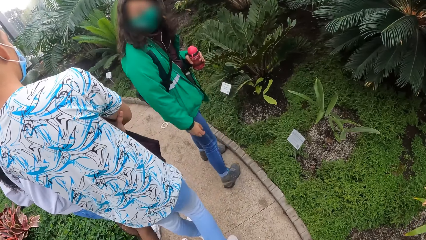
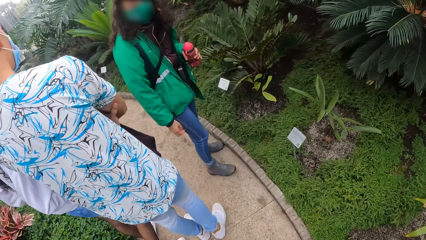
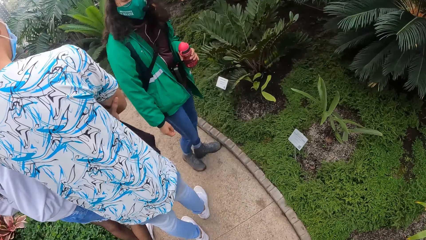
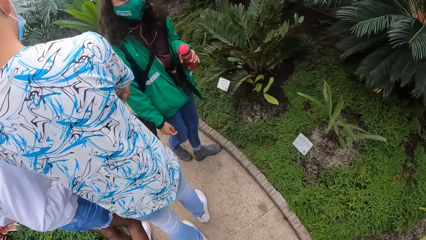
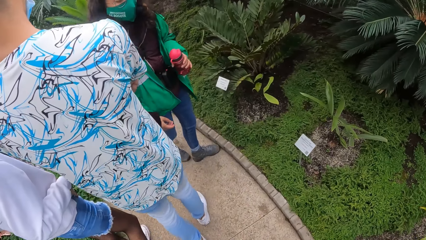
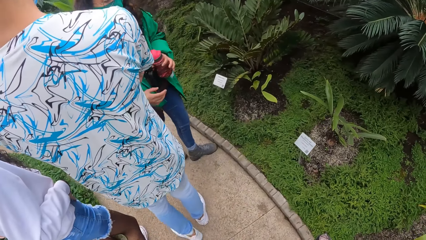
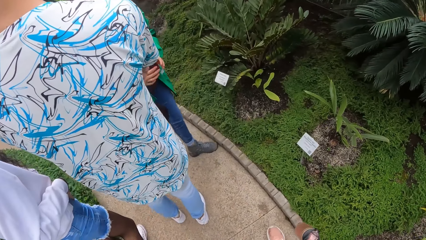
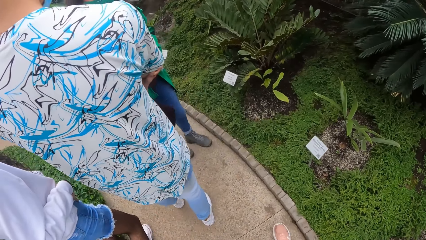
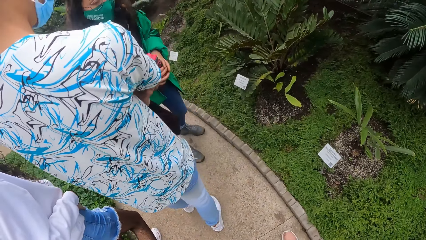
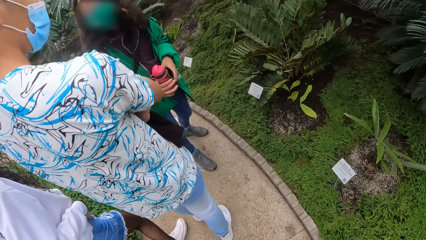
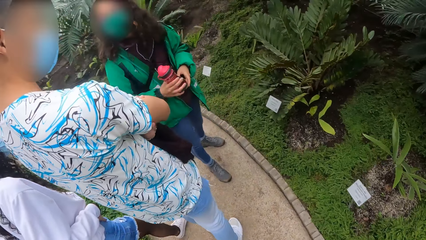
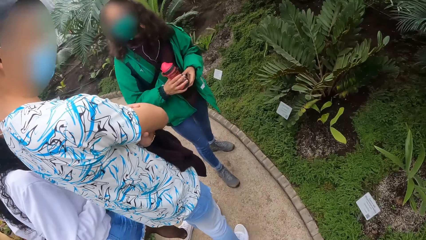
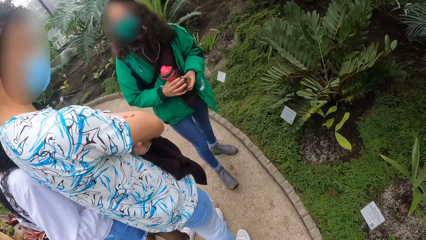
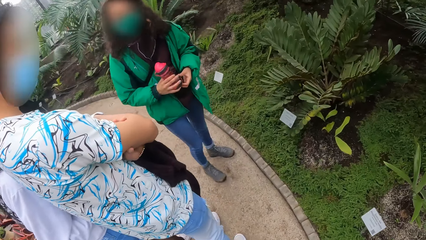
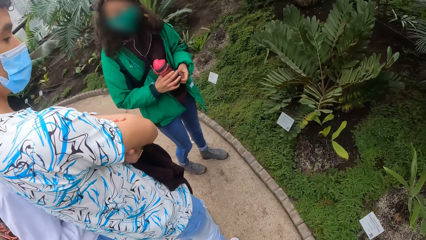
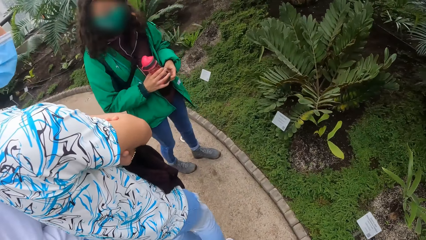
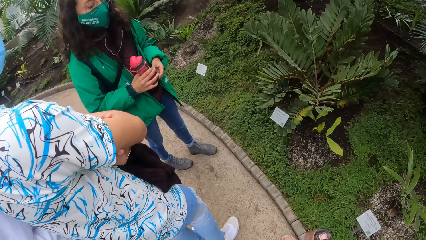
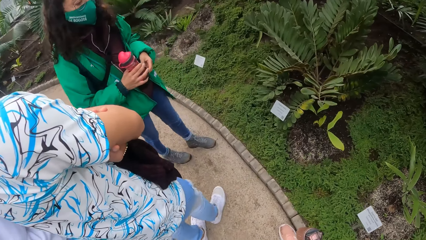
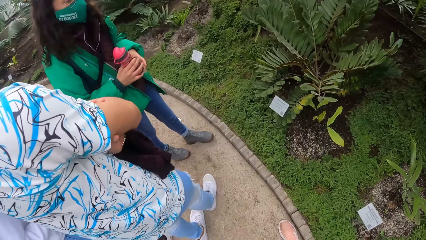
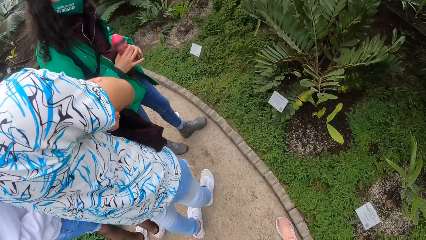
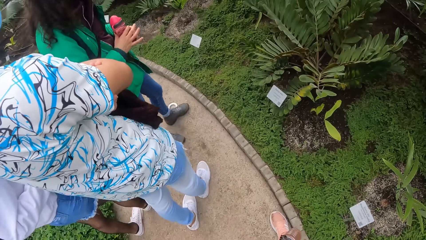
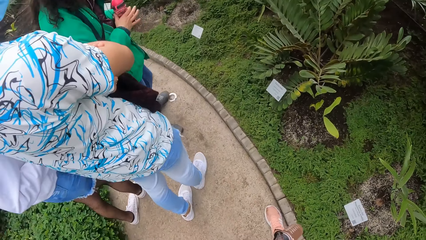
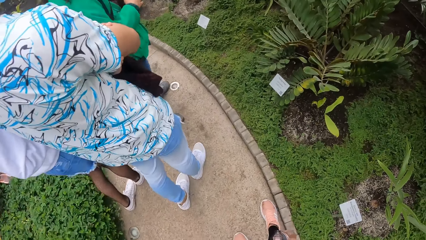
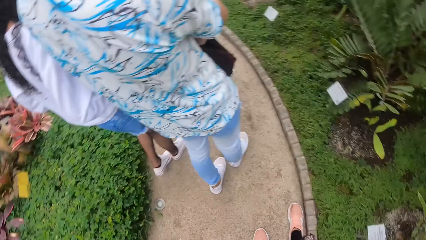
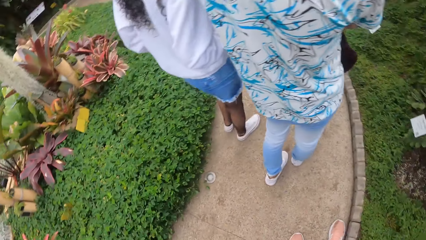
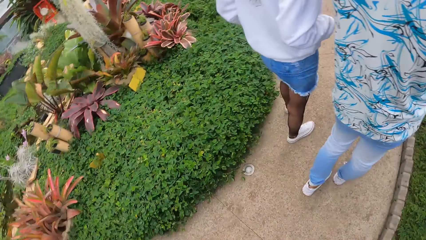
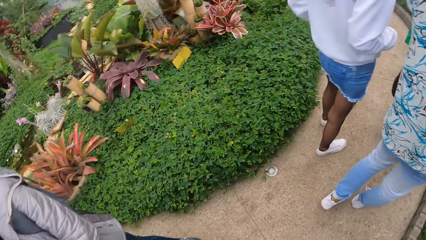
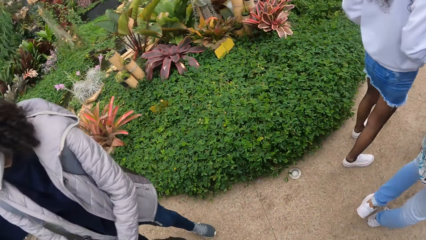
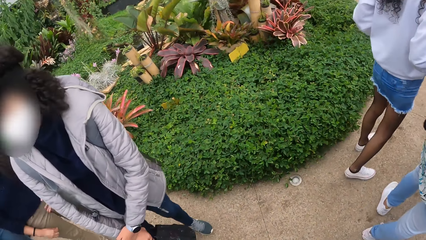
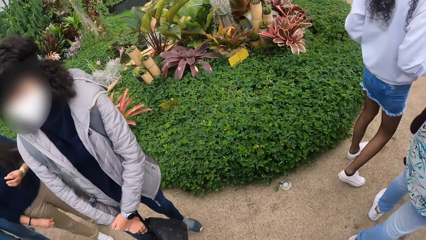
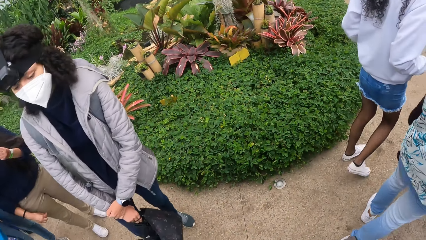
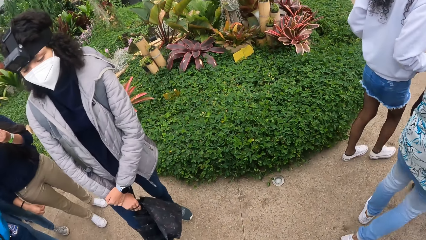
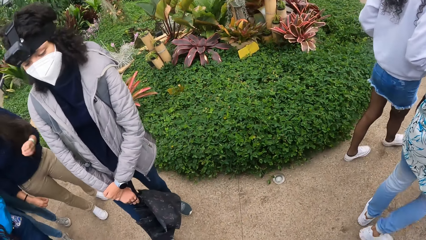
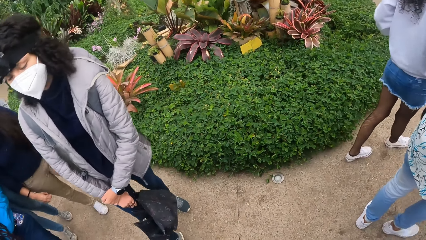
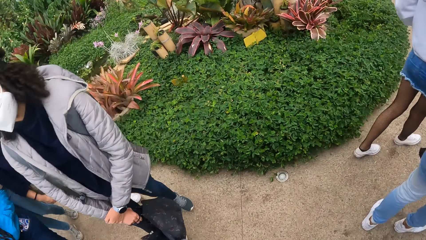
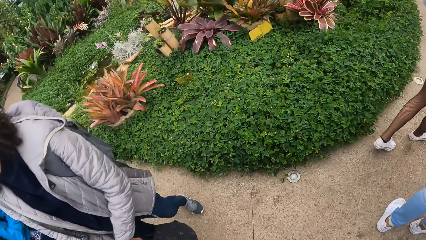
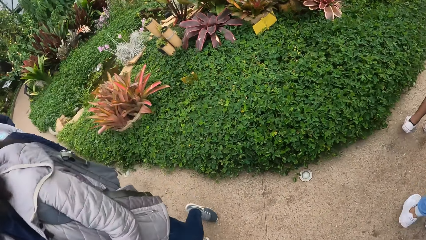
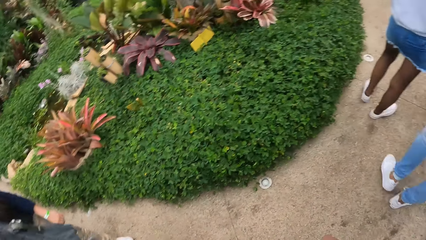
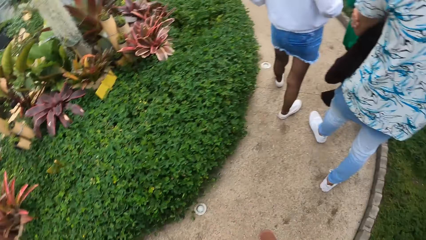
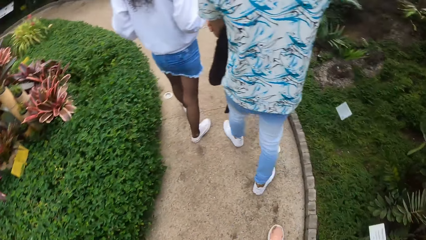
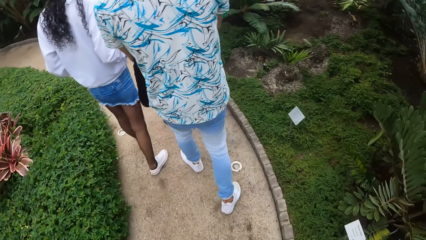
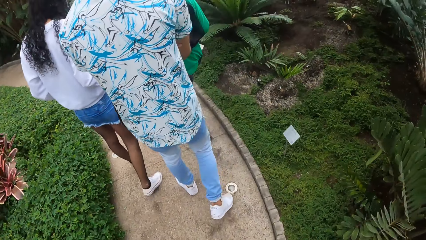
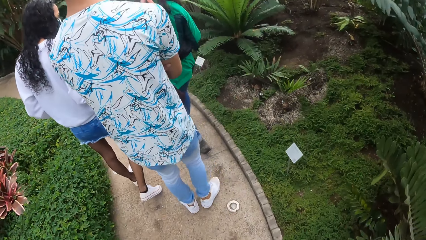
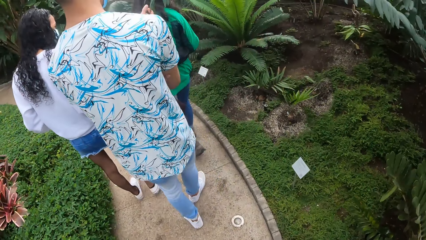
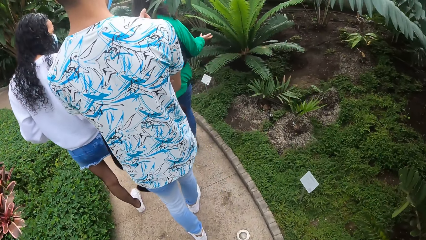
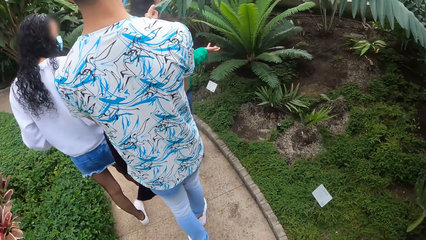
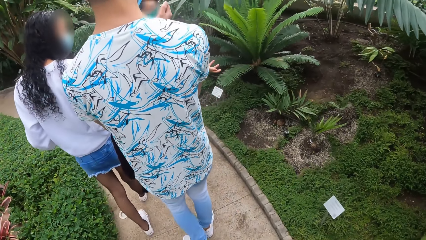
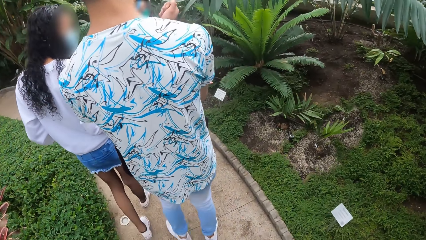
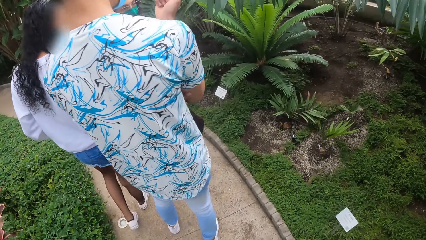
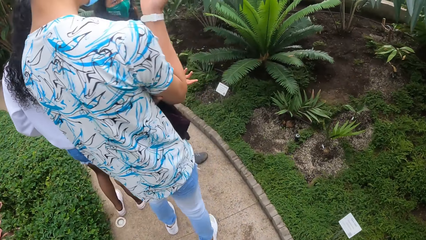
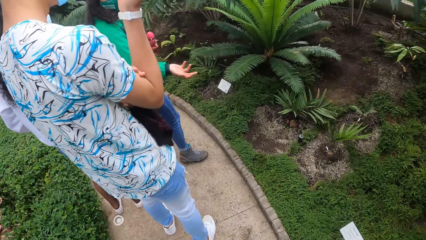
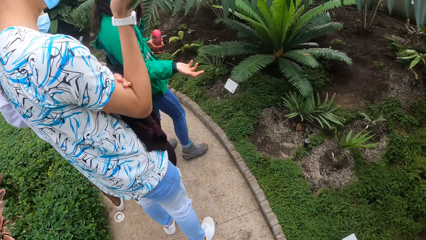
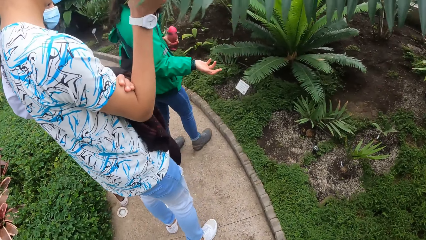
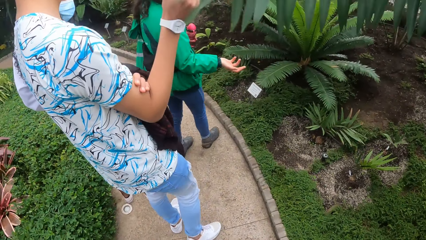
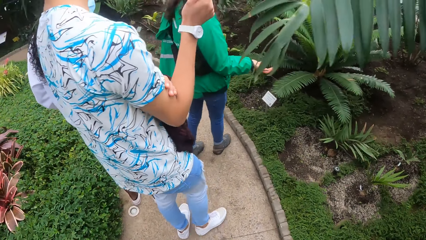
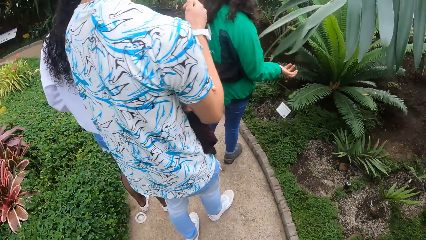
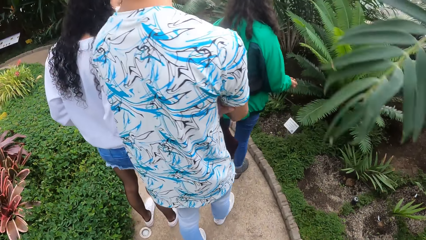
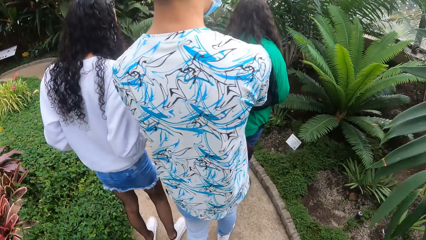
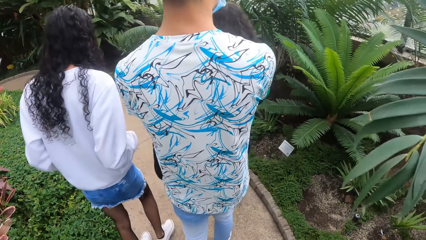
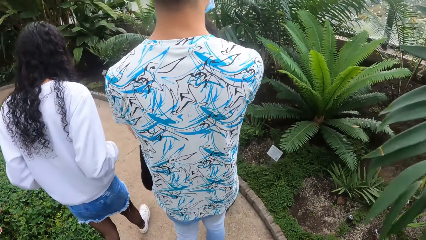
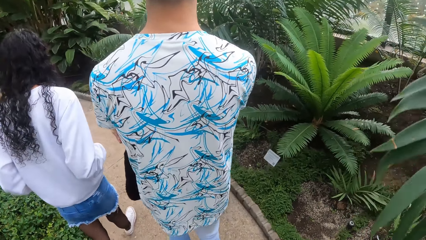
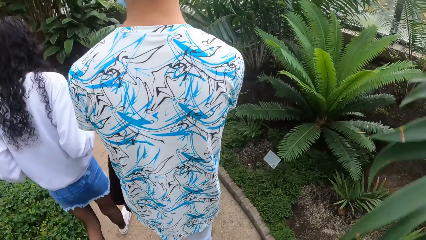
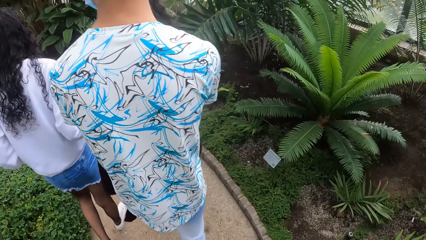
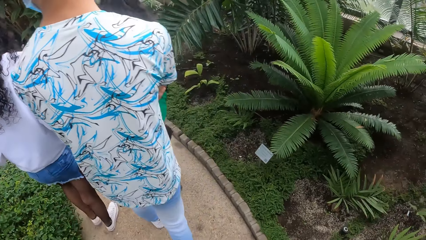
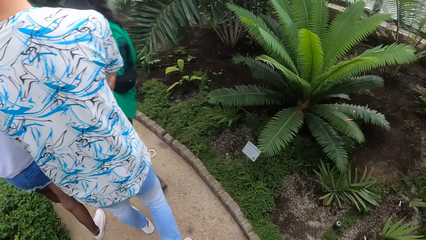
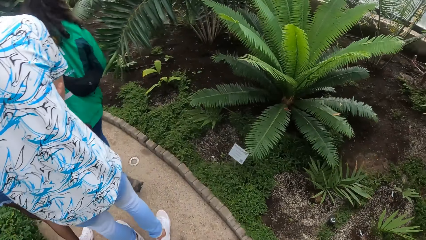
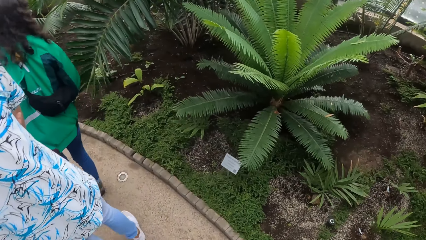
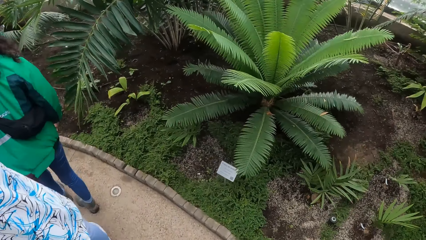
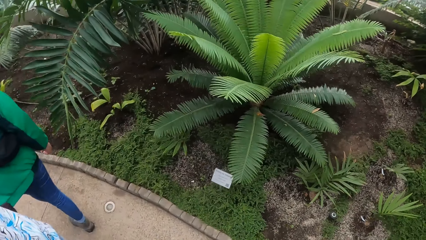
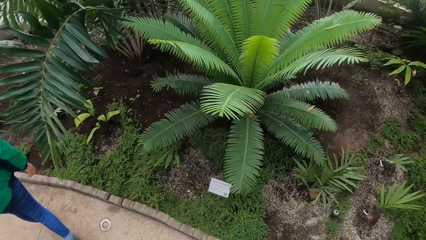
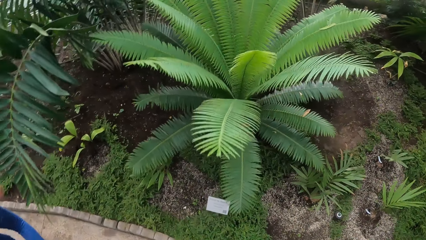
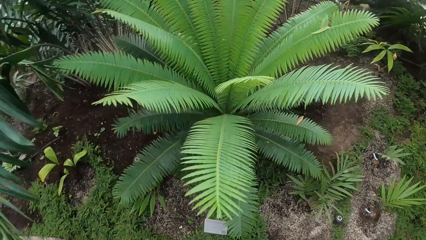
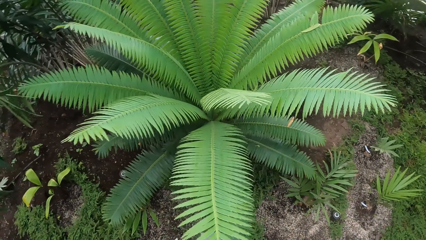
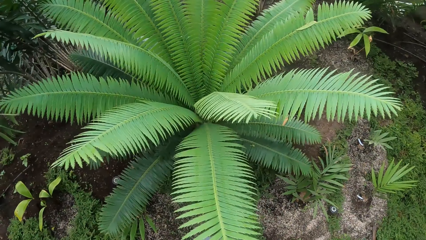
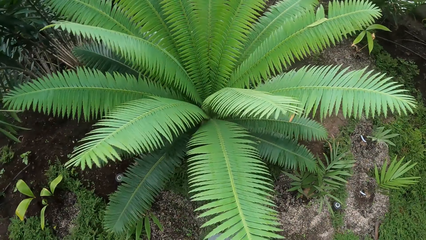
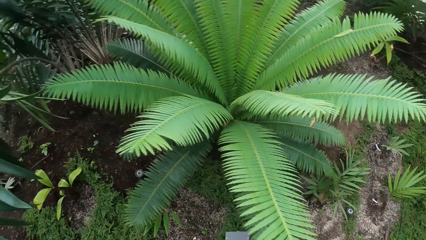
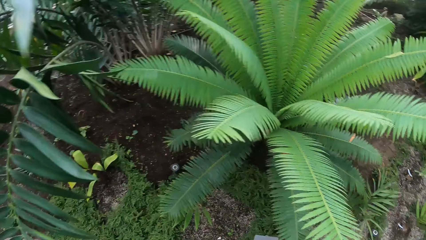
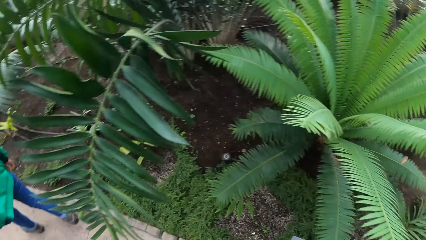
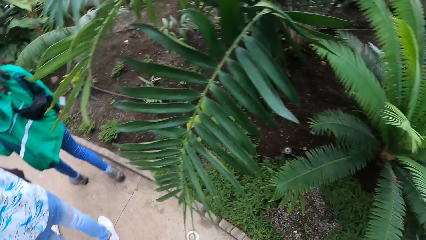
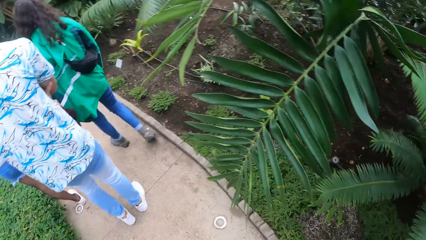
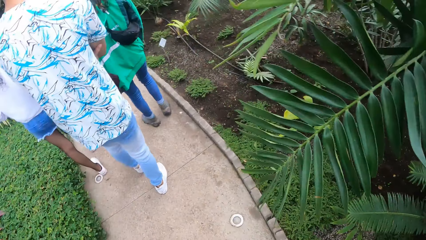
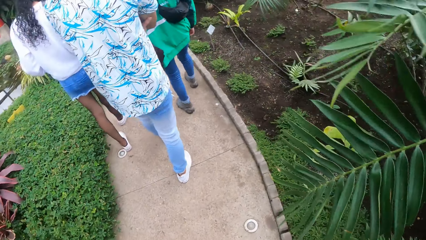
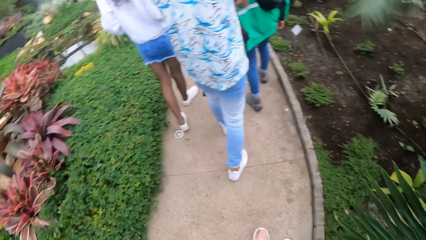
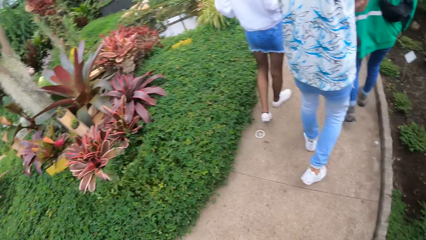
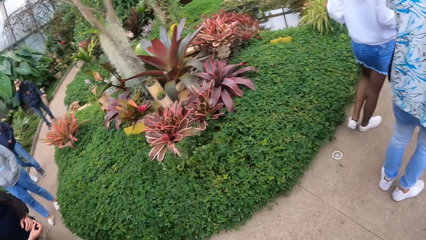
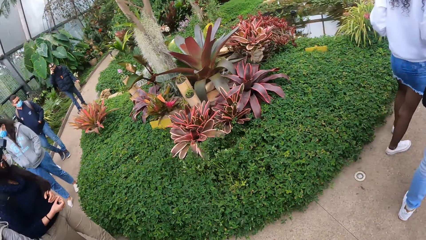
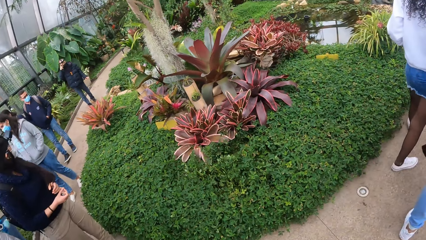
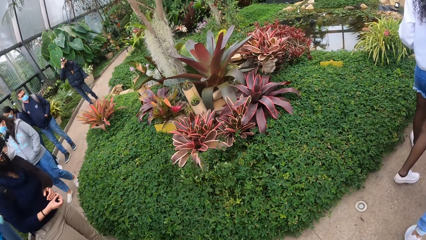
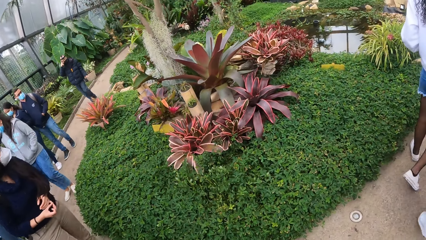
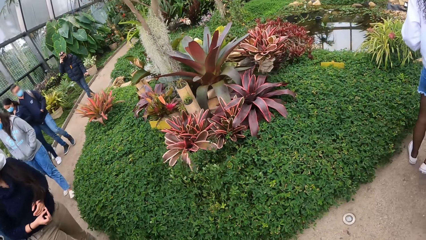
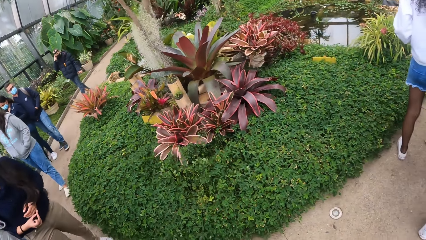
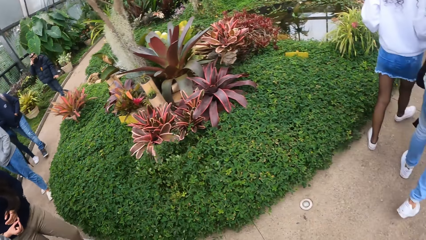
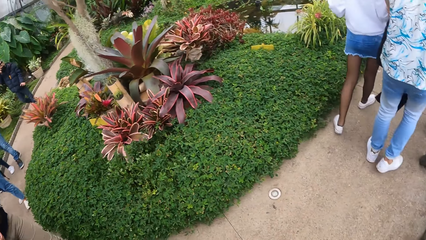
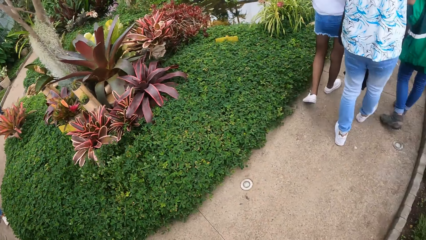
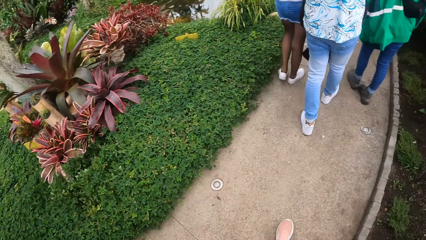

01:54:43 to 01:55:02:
A person turns around. The person holds a water bottle with both hands. The person walks around the flower garden with two other people, the camera wearer and another person. Another person gestures. The camera wearer looks around. A man touches a leaf of a plant with his right hand. The first person gestures. The man removes his hand from the flower plant. Another person, the man, the camera wearer and the first person walk around the flower garden. The camera wearer looks around the flower garden.
